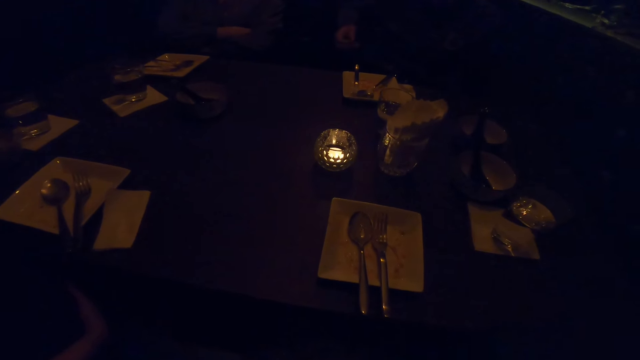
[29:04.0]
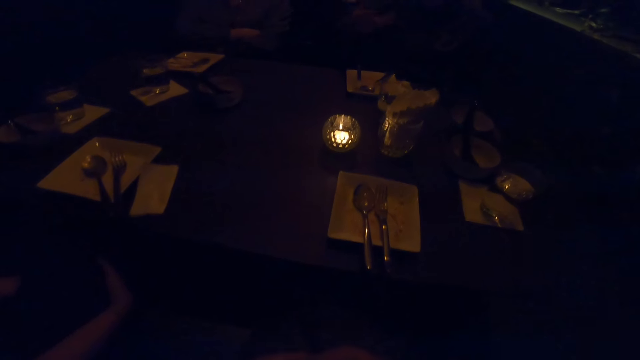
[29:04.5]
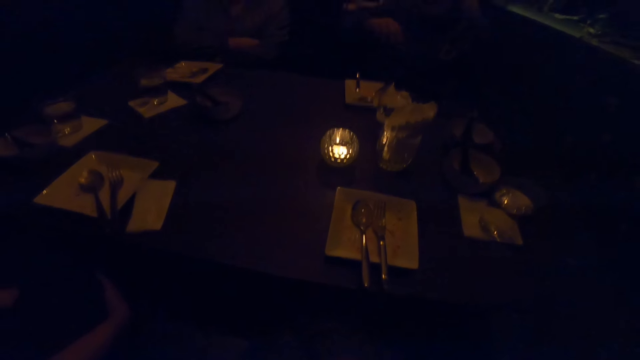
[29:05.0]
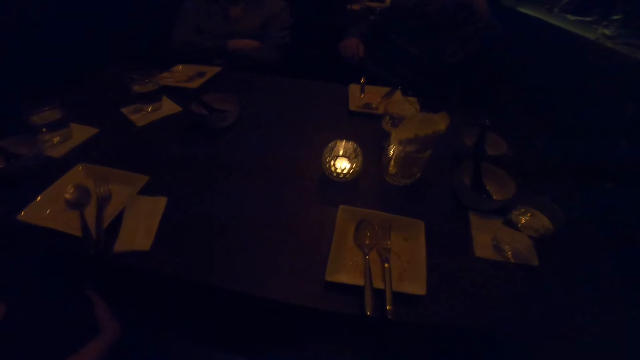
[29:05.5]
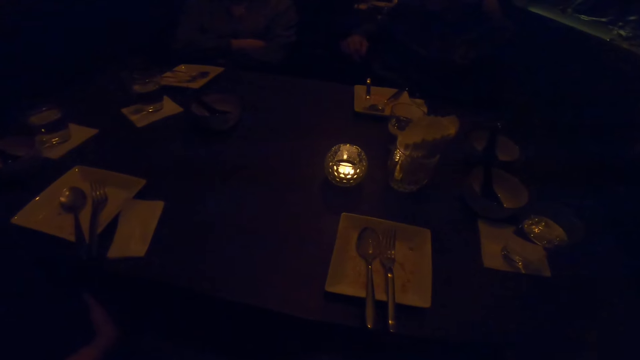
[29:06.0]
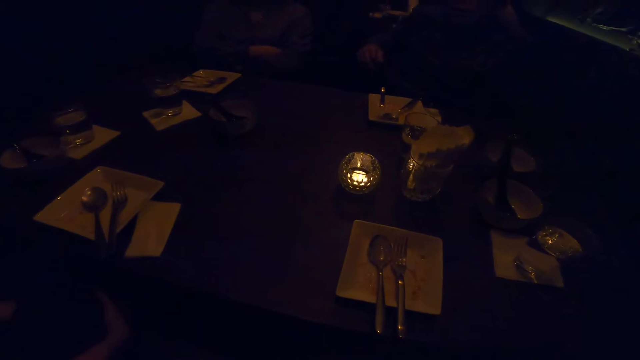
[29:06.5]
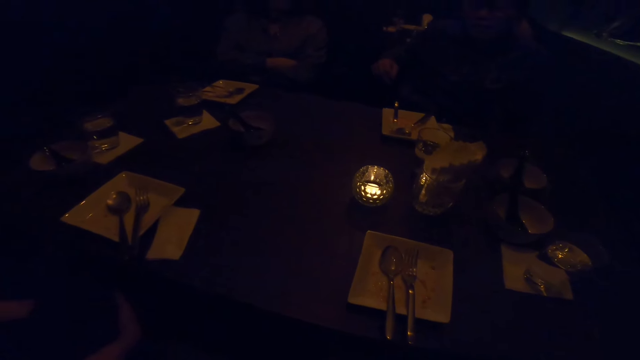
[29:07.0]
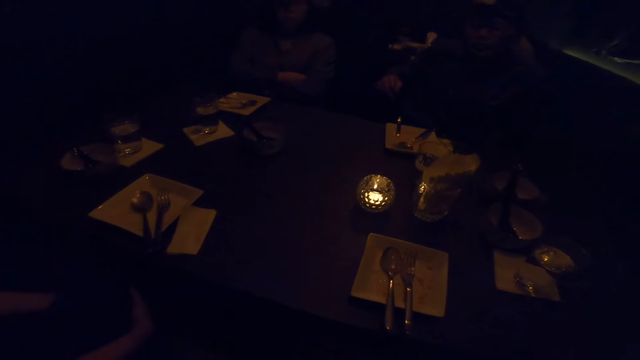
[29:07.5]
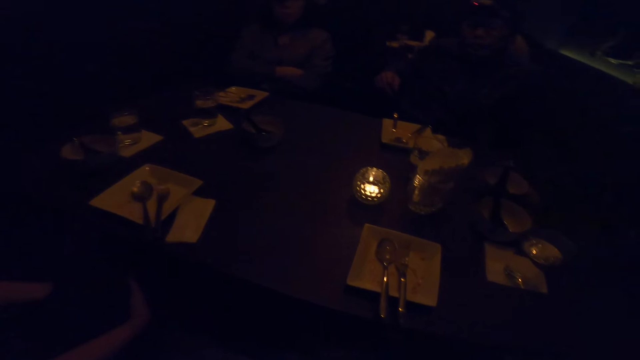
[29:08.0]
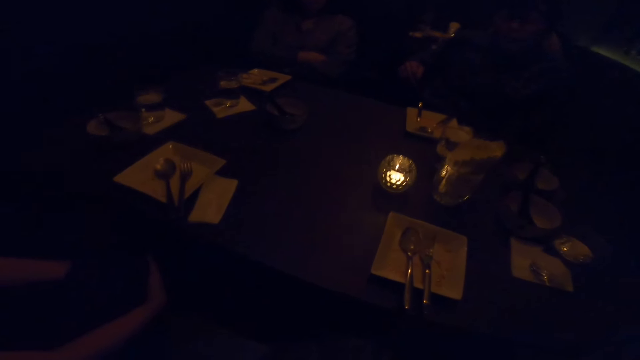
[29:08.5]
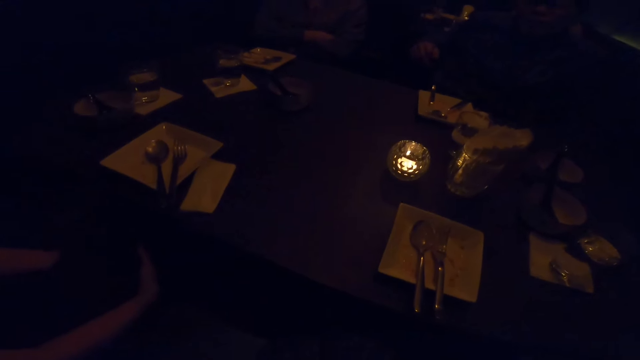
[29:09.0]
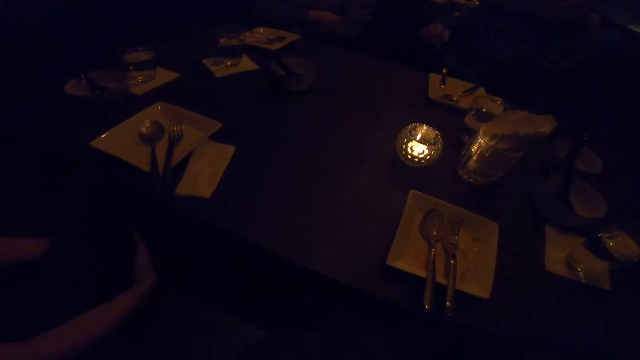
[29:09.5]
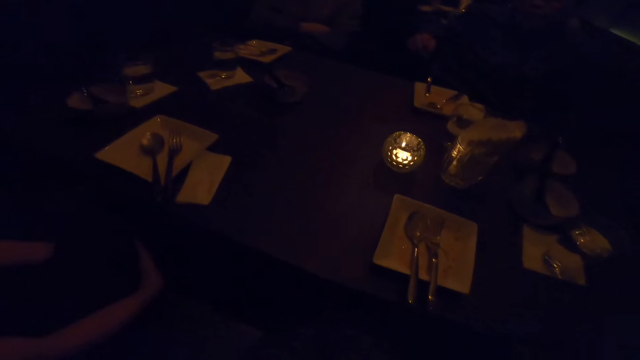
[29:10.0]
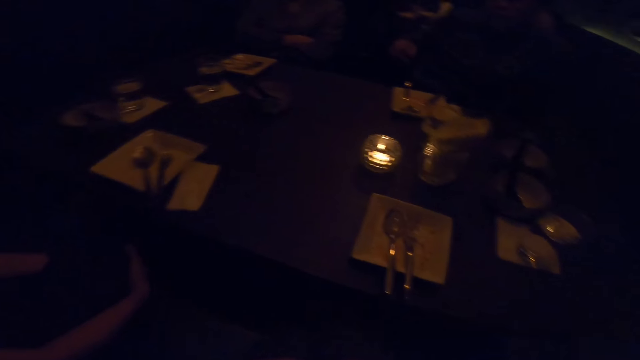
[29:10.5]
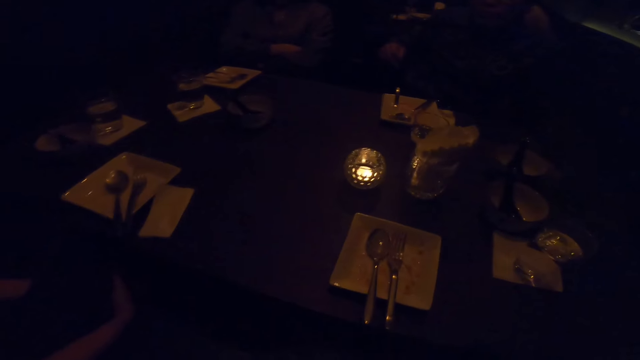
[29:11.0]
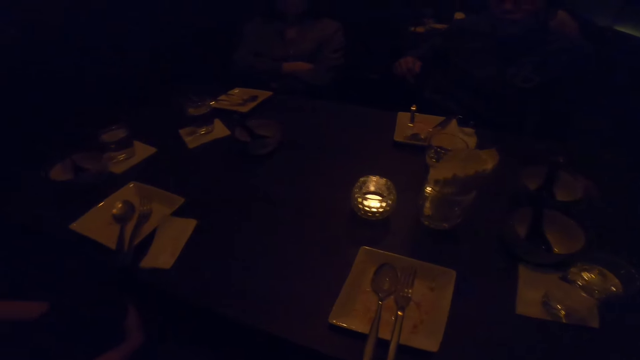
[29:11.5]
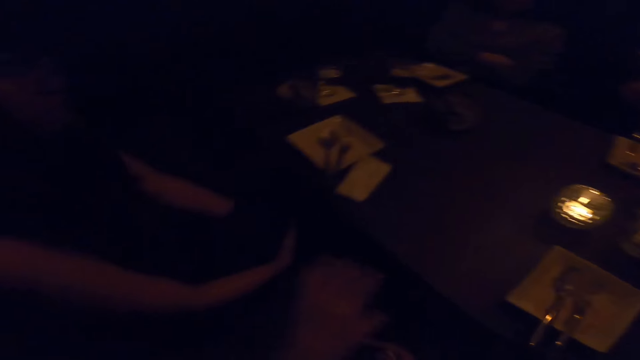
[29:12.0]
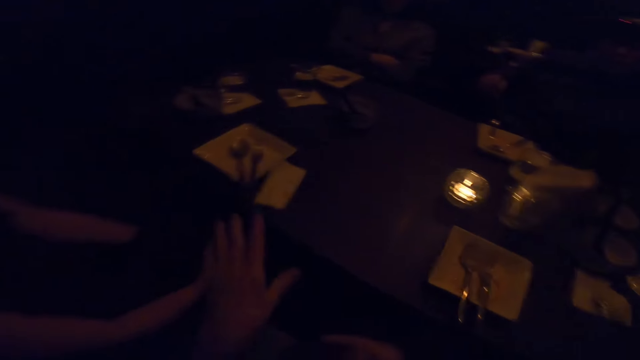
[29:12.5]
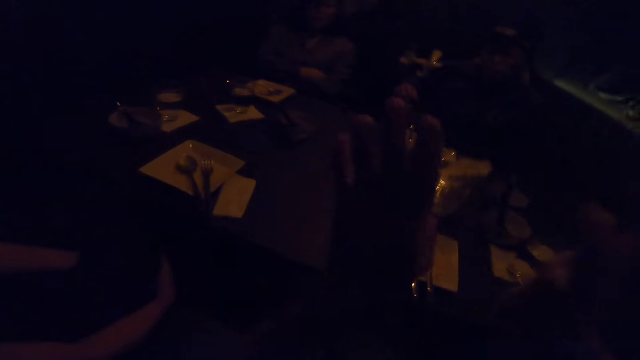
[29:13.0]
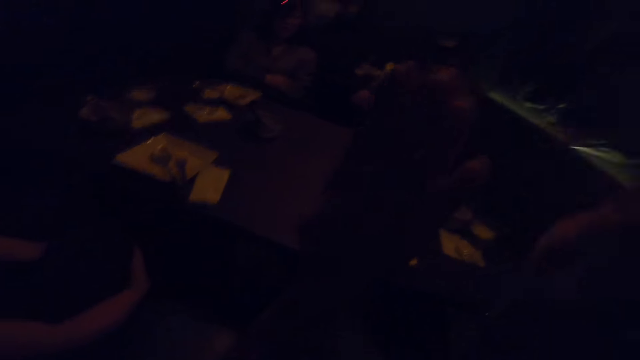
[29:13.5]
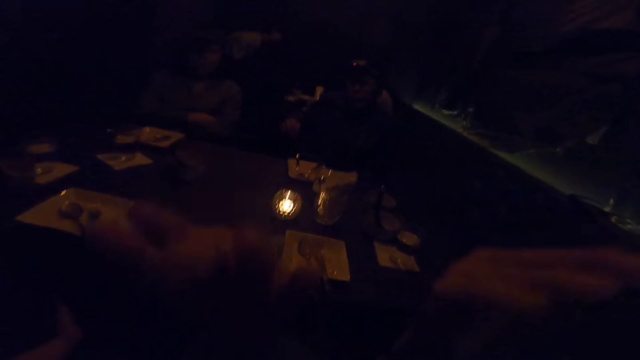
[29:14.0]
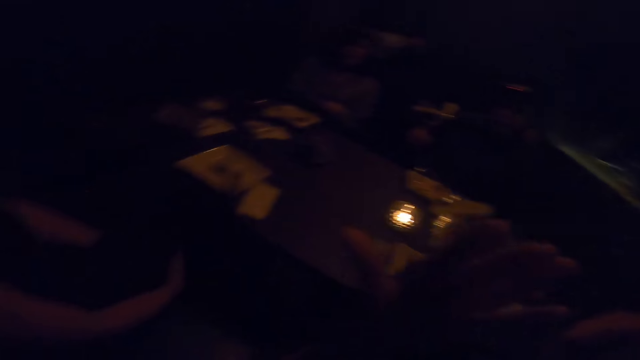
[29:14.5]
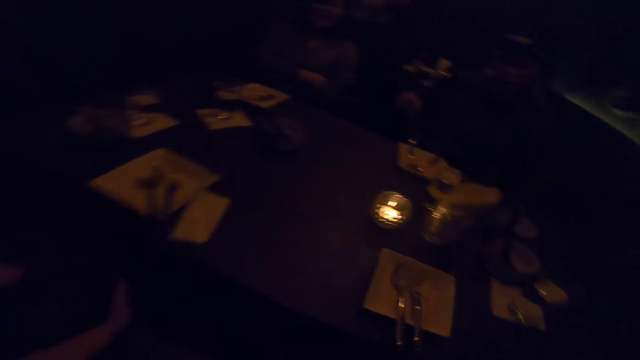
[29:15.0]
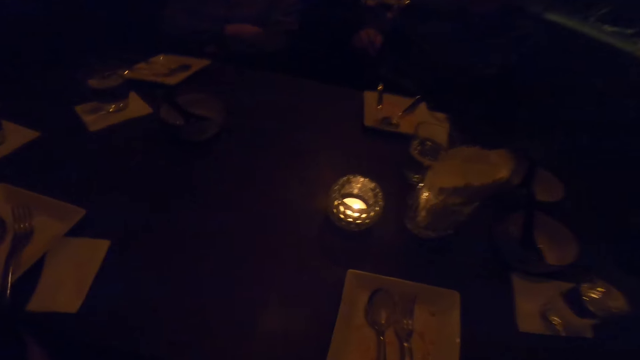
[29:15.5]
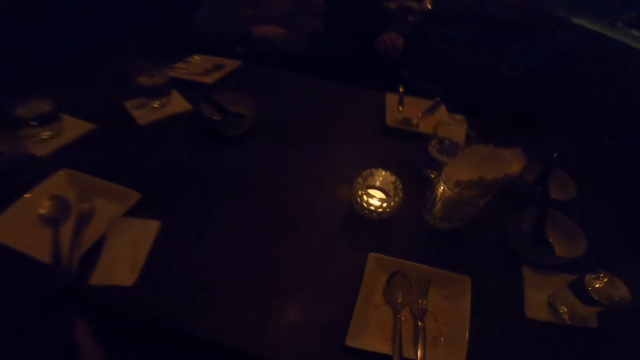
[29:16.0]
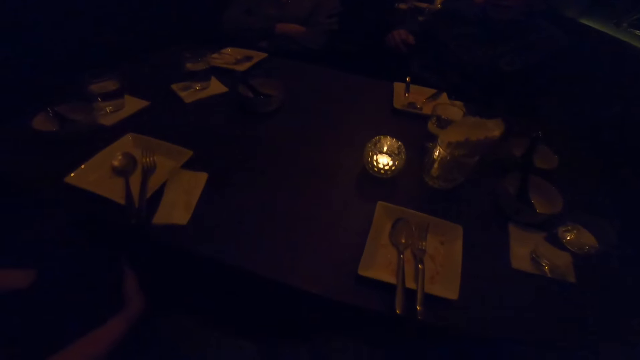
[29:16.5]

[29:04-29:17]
The camera wearer interacts with a man, a woman, another man and a third man in the room. A person talks.

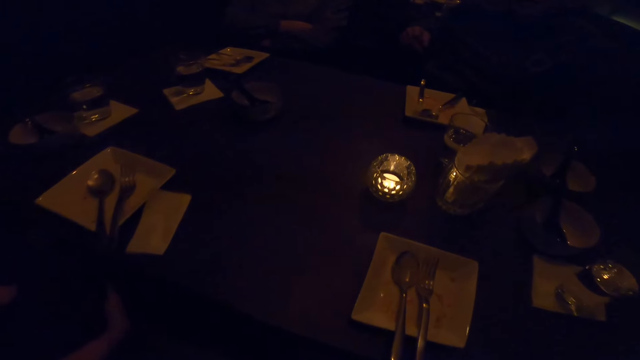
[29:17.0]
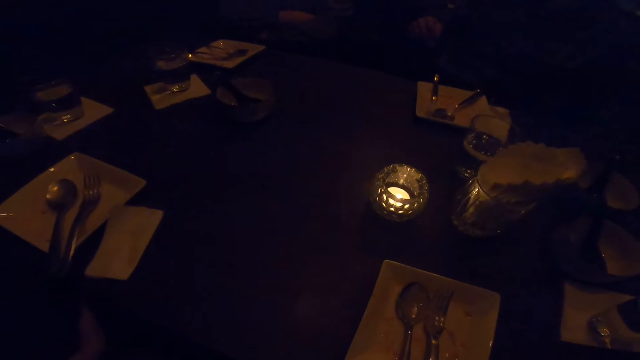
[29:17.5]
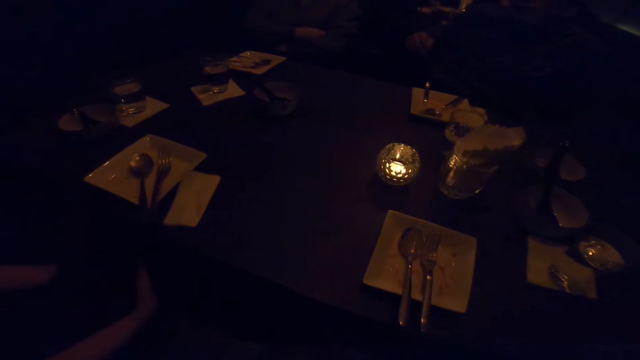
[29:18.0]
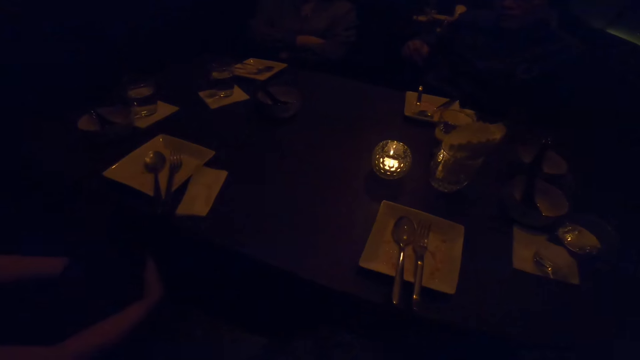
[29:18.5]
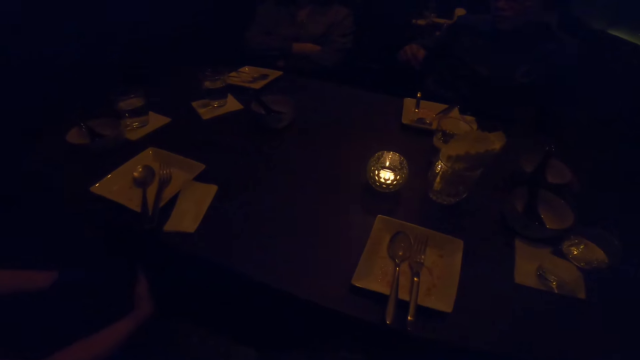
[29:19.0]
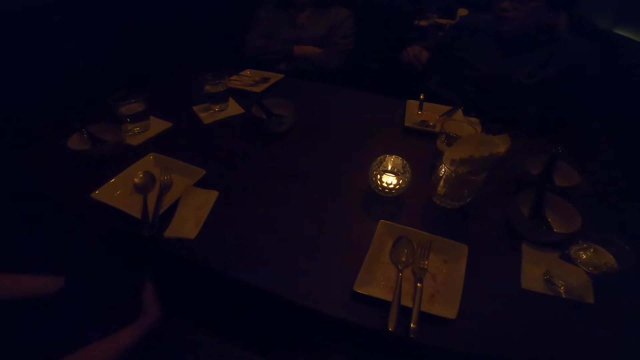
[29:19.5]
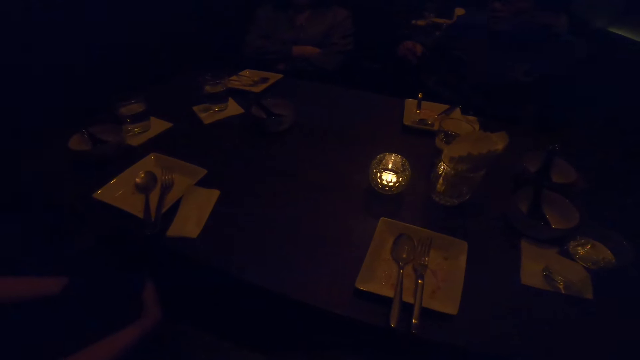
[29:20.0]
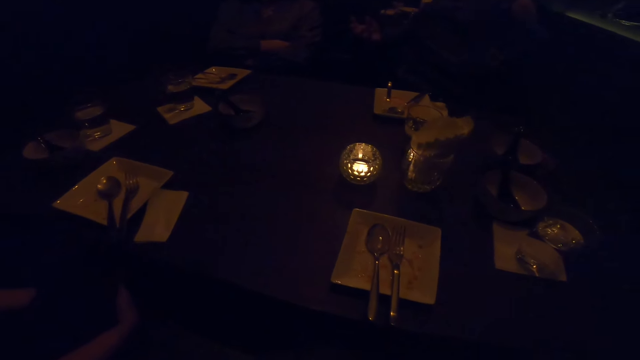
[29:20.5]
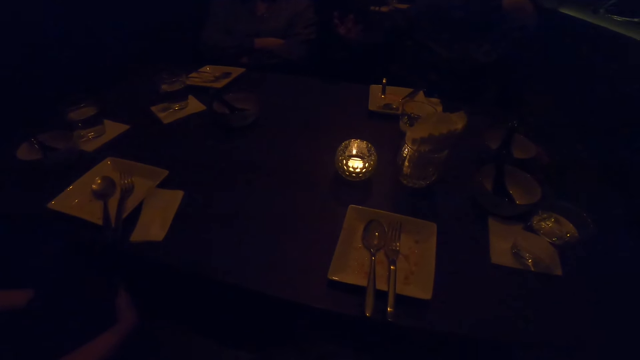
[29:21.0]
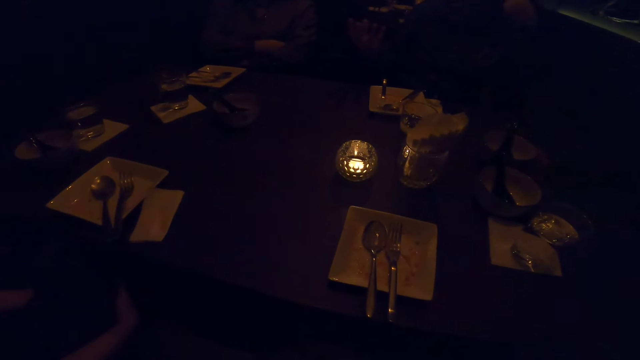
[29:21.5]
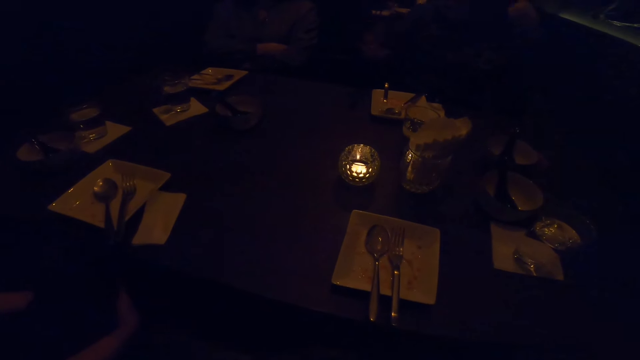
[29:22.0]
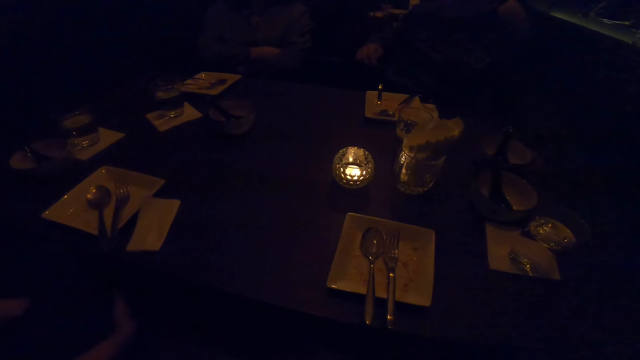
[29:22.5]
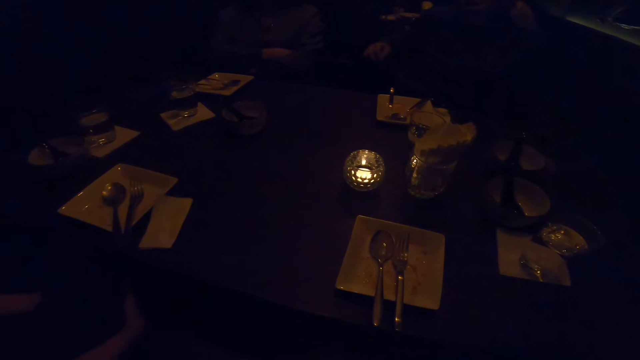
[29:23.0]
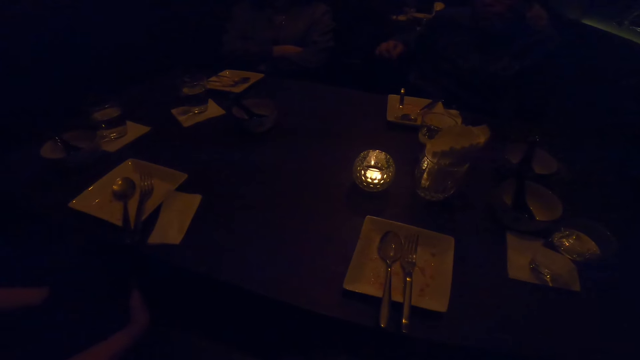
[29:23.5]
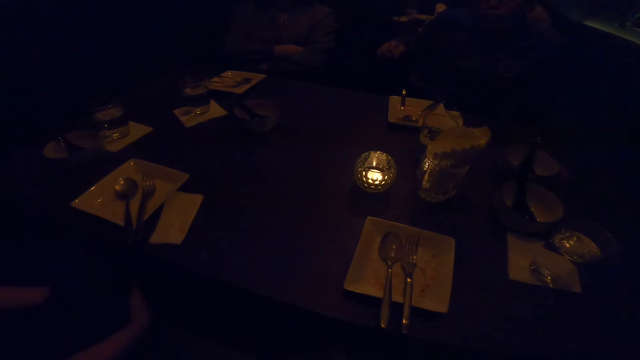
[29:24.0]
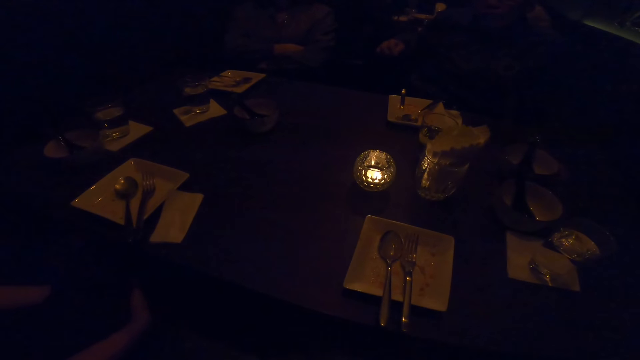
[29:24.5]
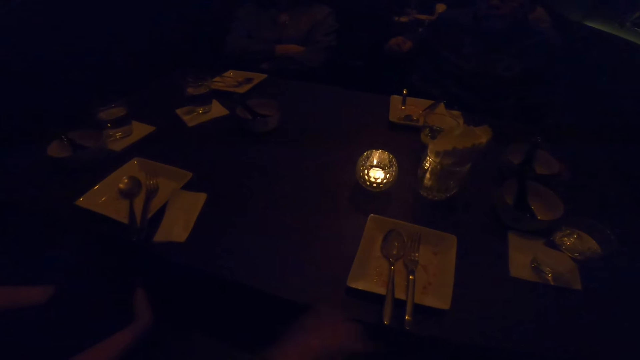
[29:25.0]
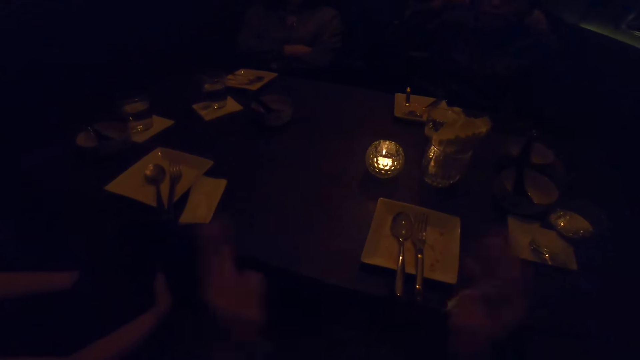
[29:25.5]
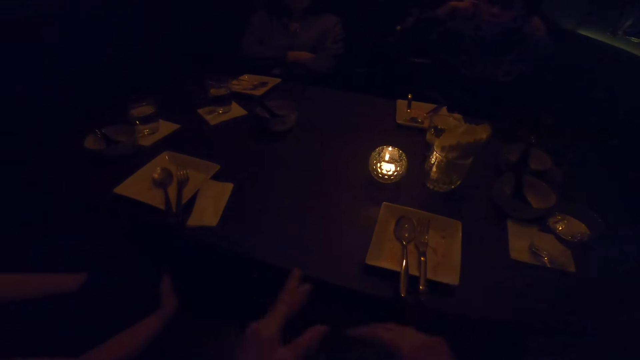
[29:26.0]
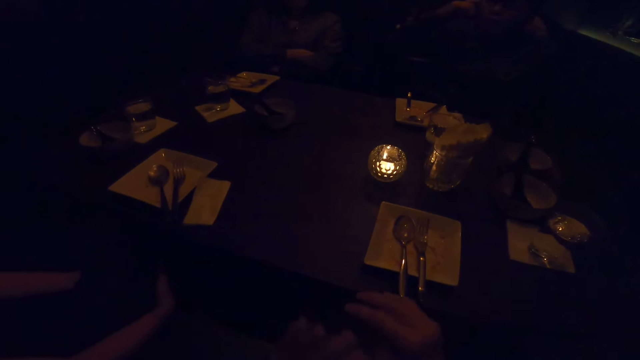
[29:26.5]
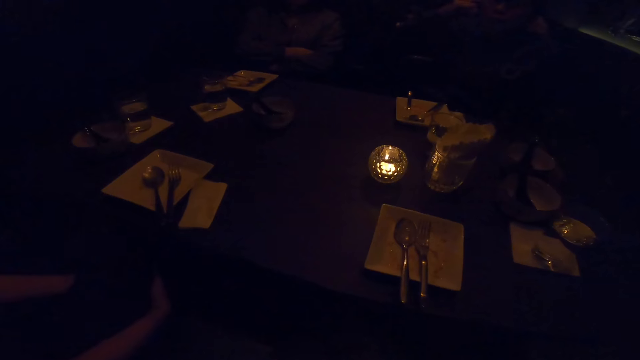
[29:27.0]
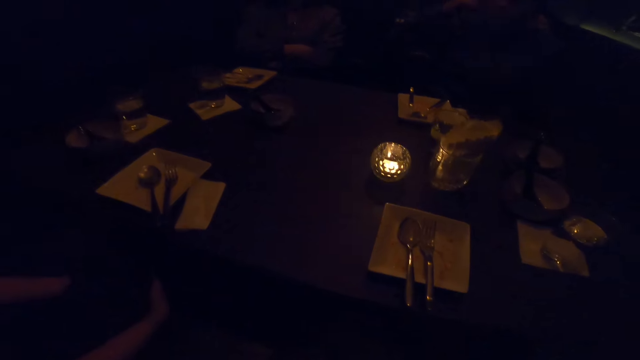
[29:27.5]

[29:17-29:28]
A person talks. Another person talks.
